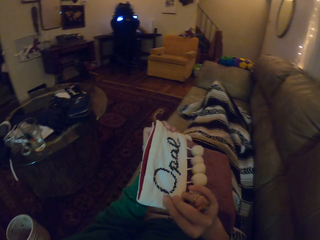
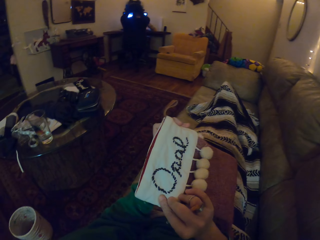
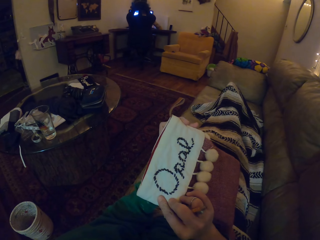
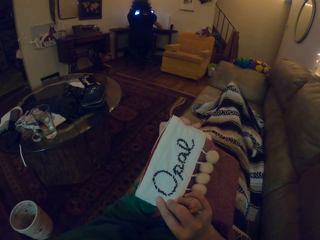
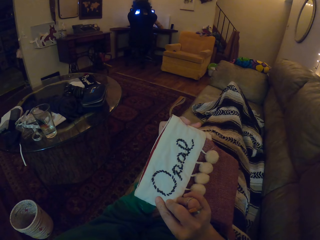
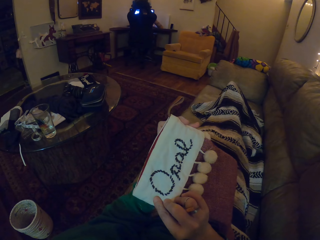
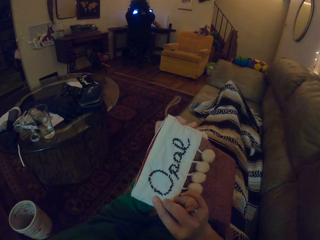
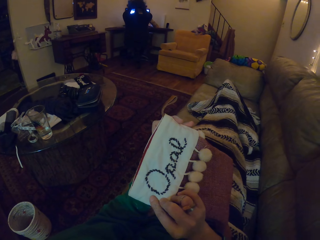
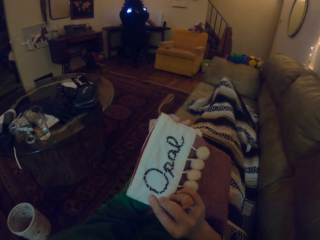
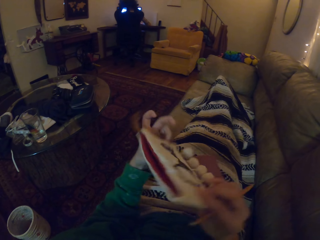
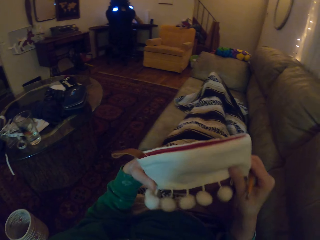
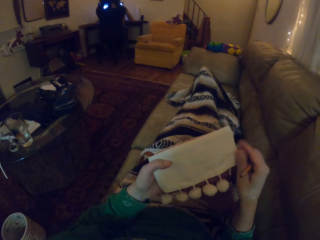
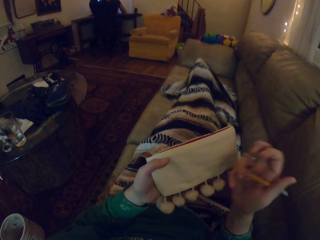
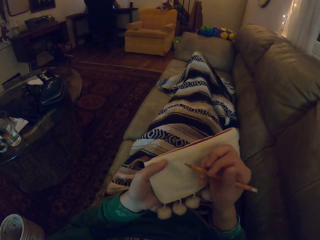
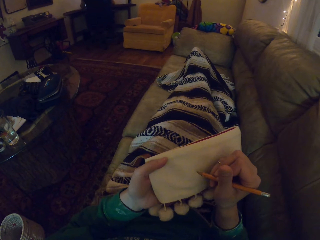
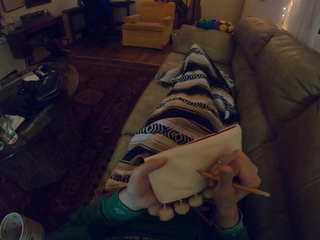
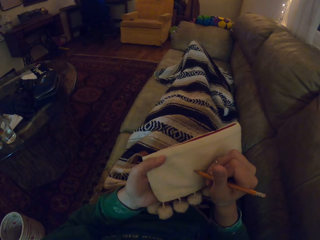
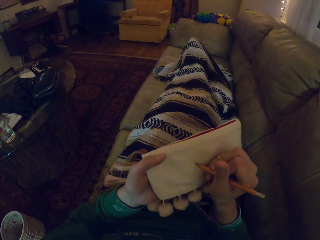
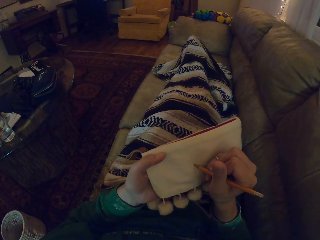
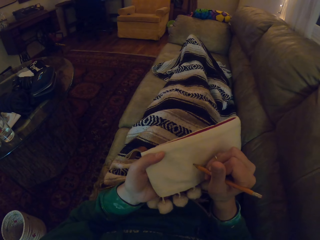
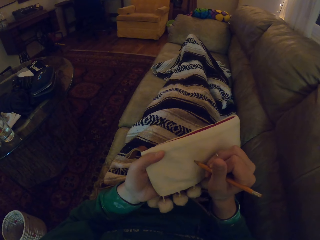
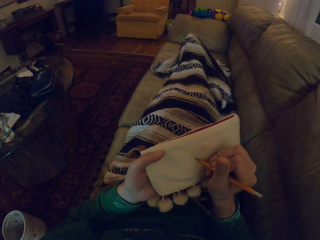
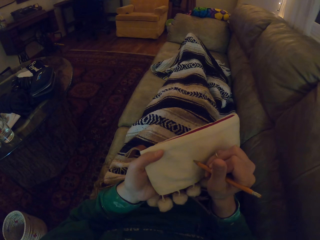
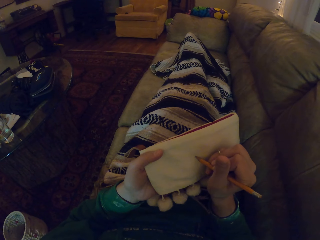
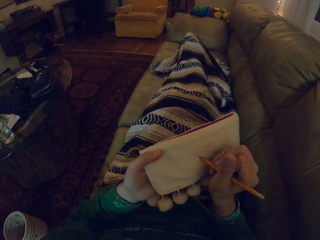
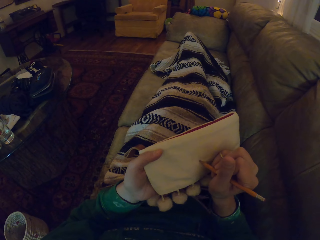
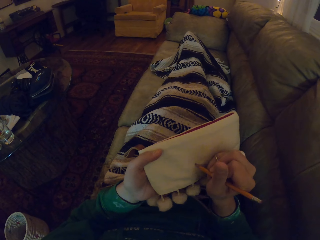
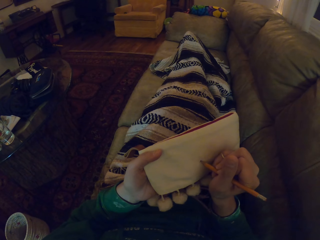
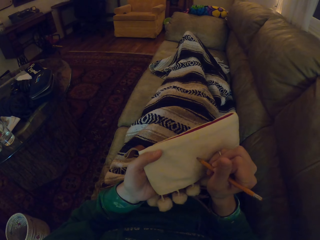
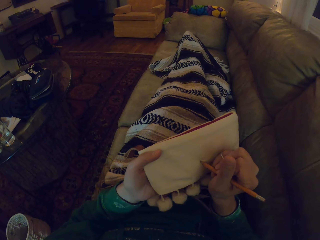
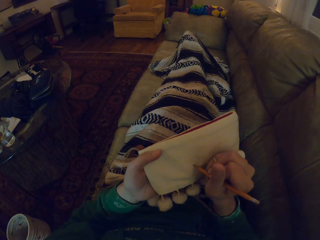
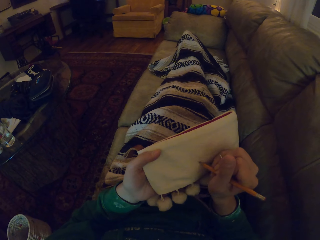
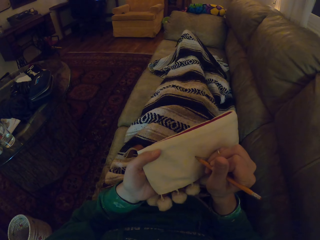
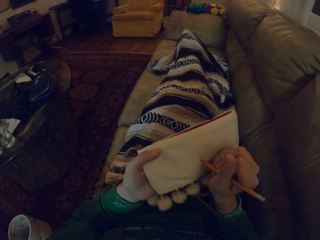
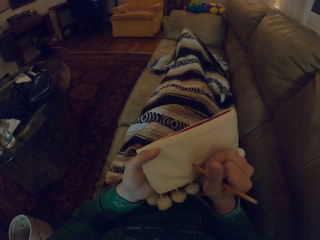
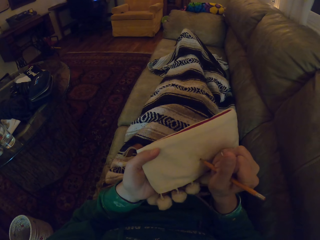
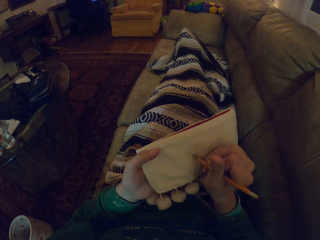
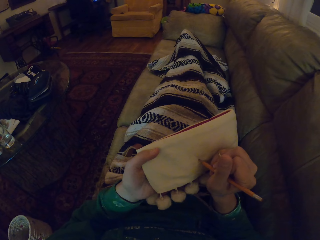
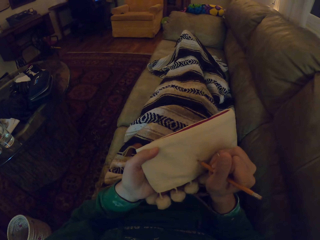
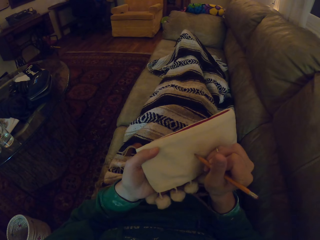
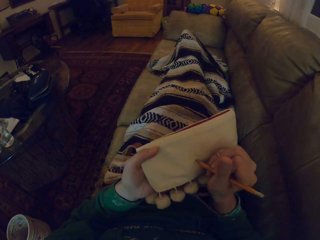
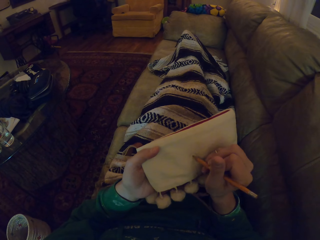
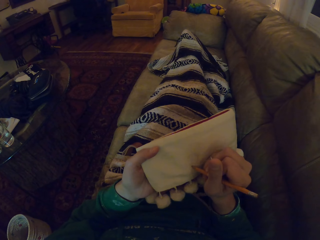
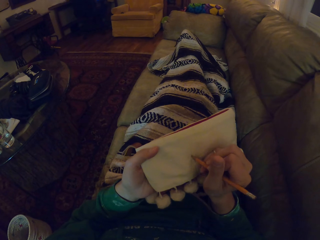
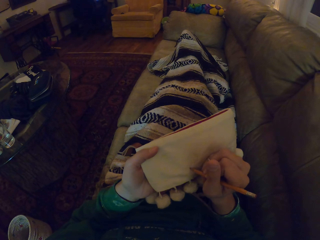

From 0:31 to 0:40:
The camera wearer turns the marvin hat or socks. They look at the marvin hat. They turn the marvin hat. They draw on the marvin hat.

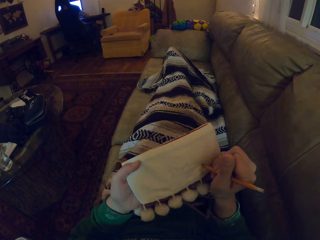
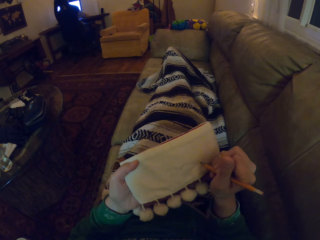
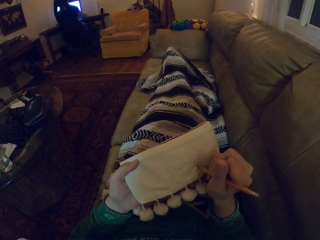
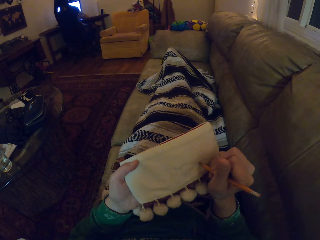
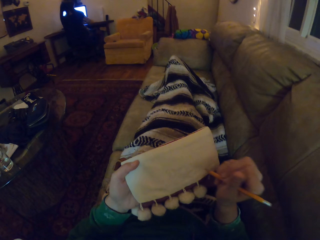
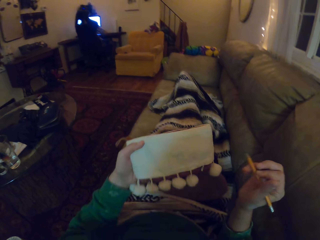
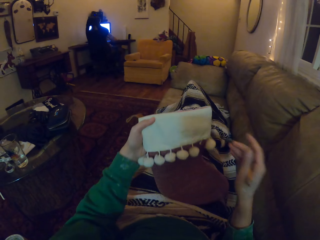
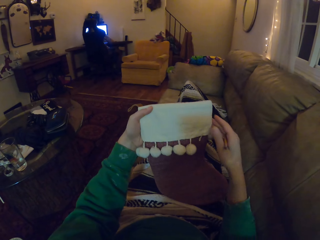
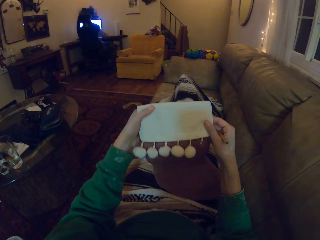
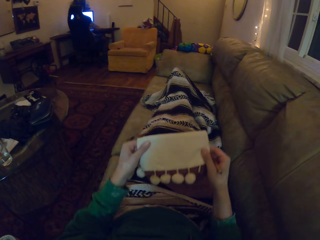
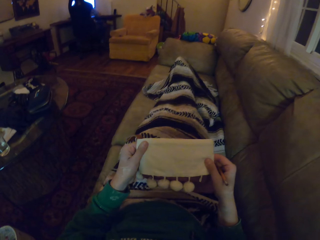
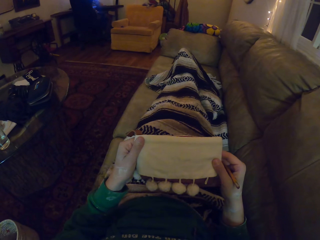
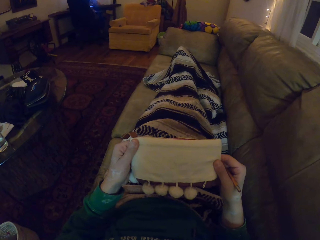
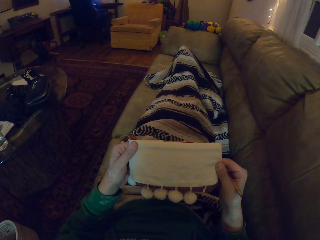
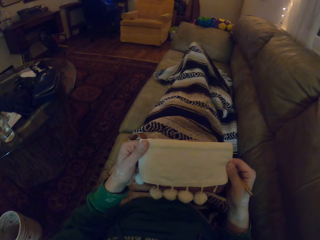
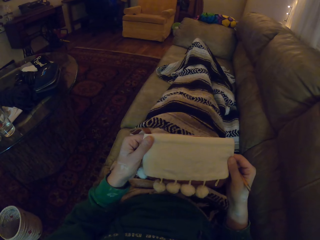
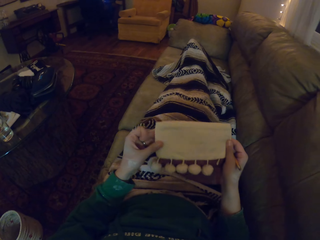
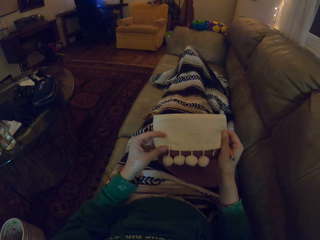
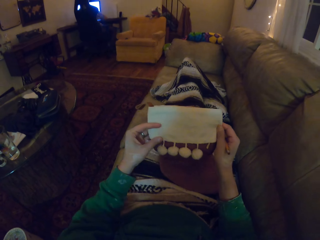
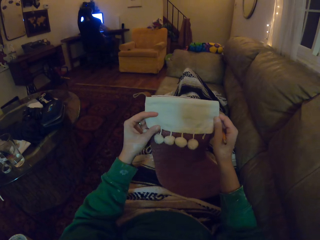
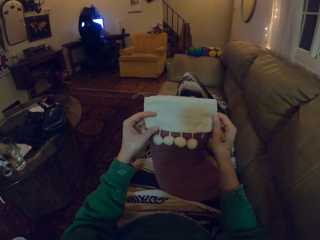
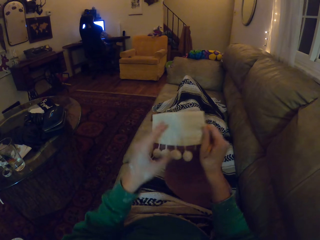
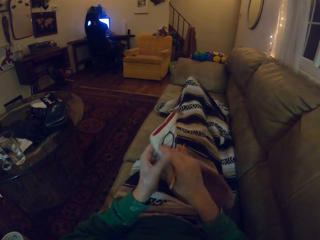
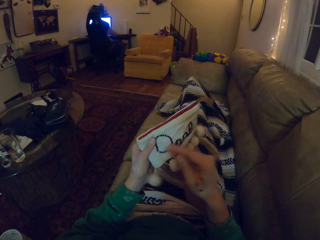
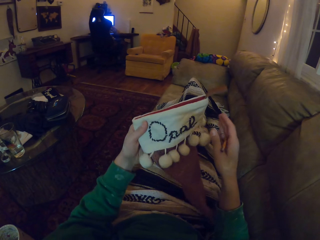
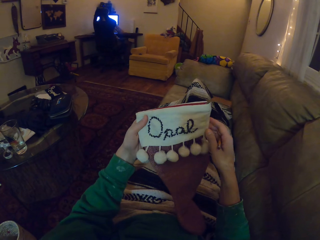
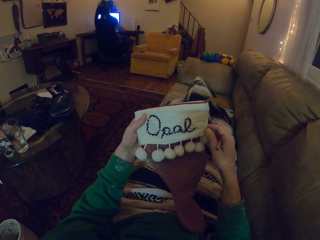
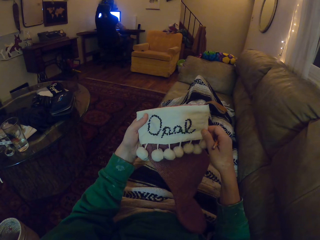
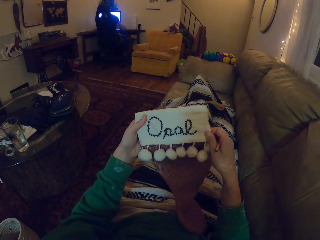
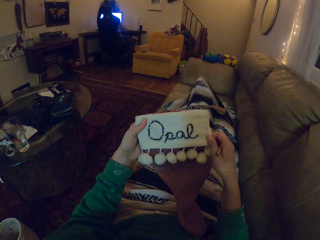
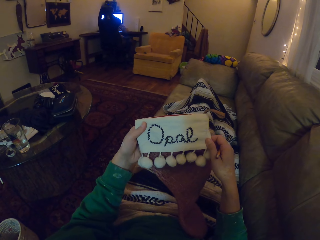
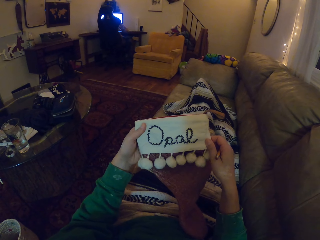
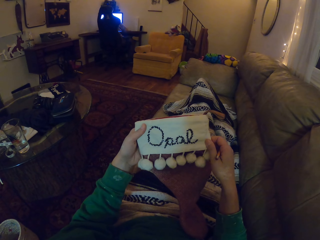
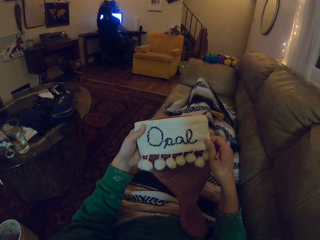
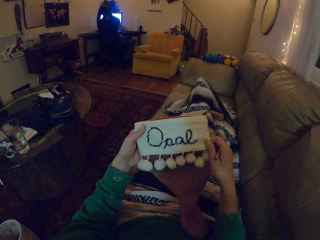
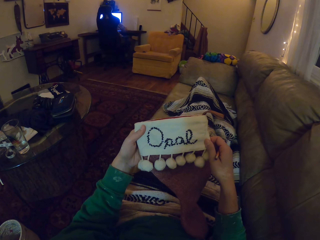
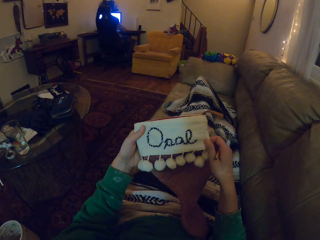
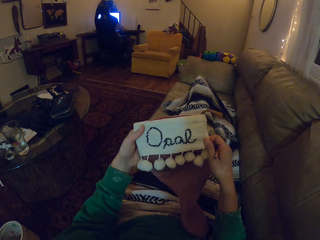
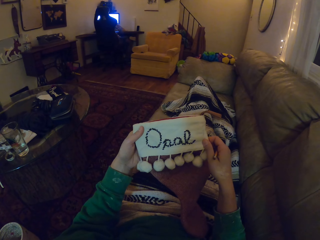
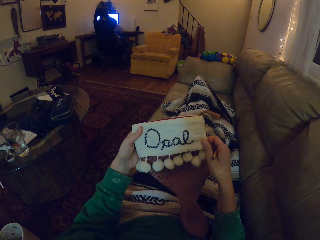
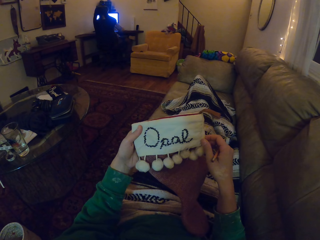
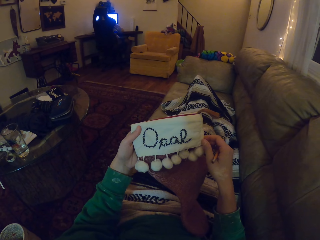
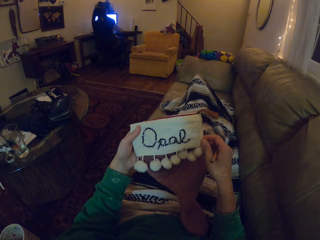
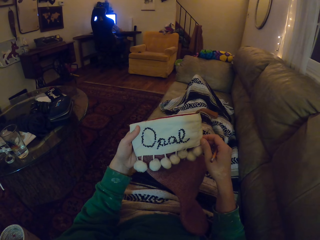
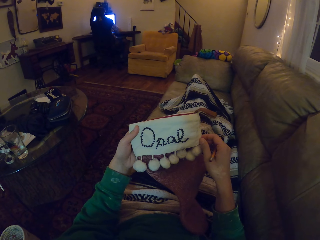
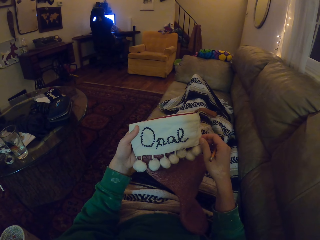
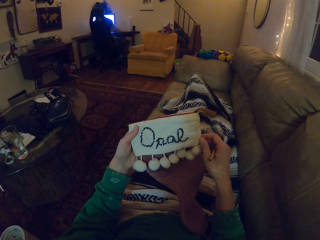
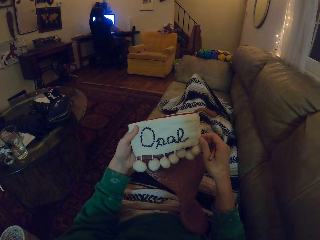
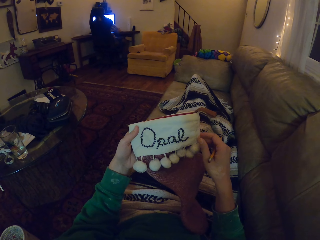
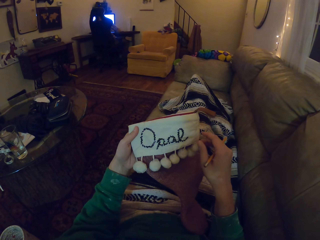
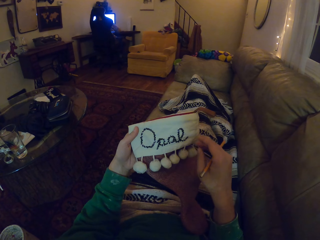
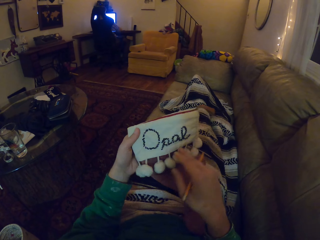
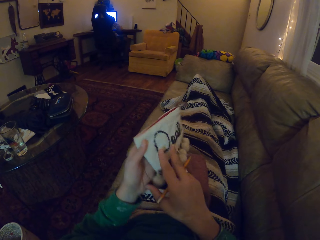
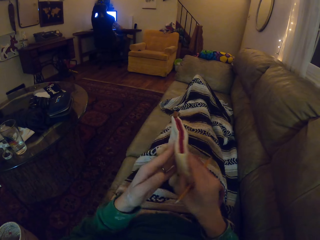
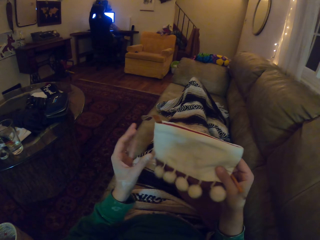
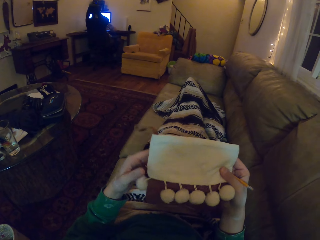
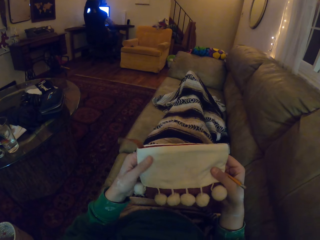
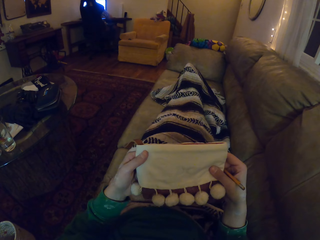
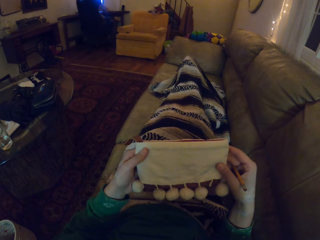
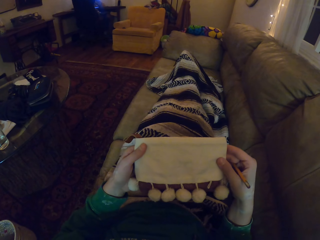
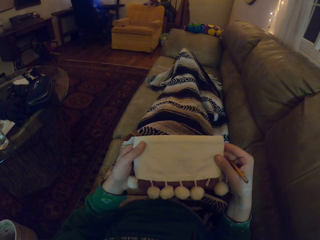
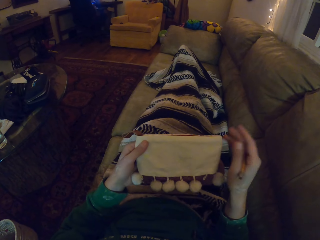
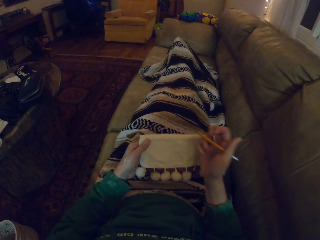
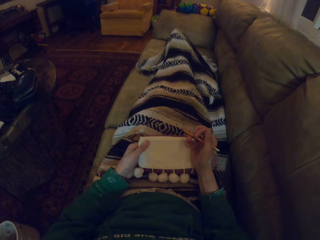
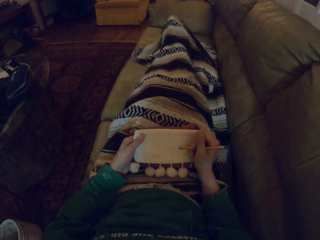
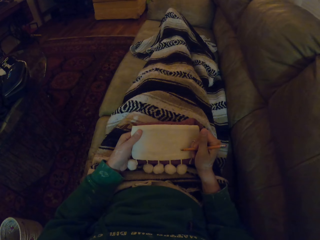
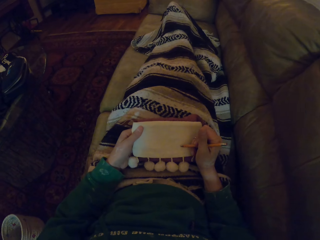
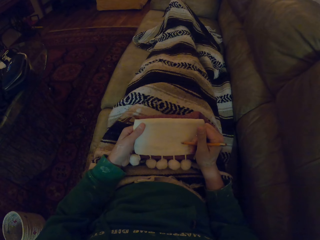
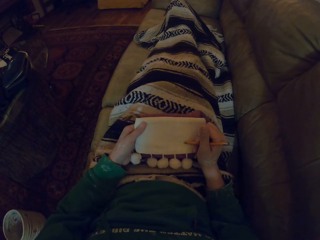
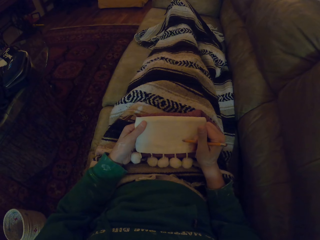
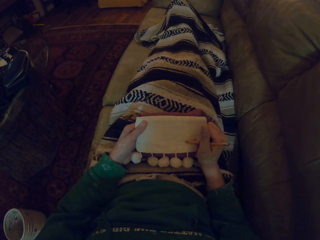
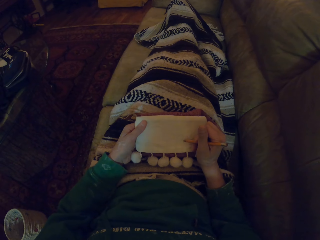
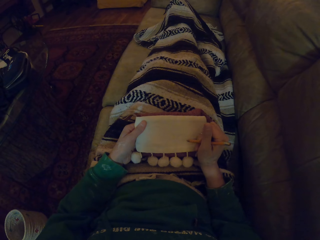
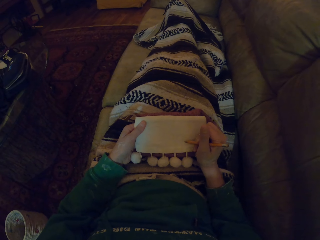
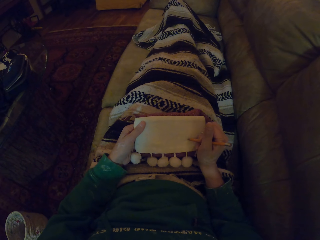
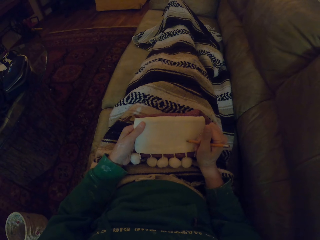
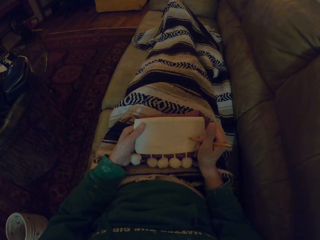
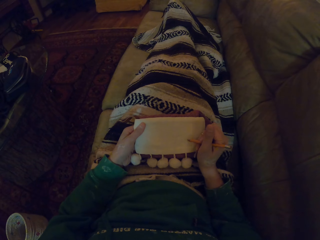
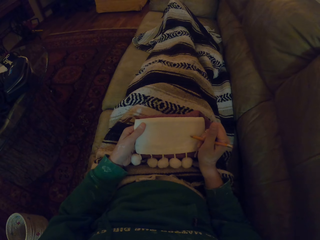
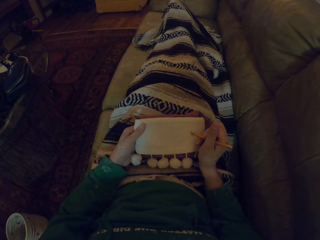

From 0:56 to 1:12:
The camera wearer moves the marvin hat on the hand. They look at the marvin hat. They turn the marvin hat or socks. They look at the marvin hat. They turn the marvin hat. They look at the marvin hat. They put the marvin hat on the laps. They draw on the marvin hat.
